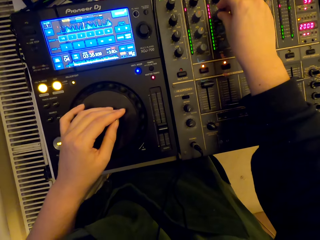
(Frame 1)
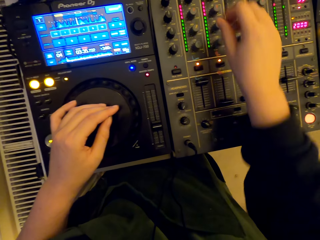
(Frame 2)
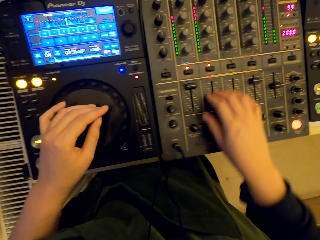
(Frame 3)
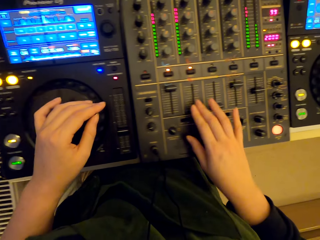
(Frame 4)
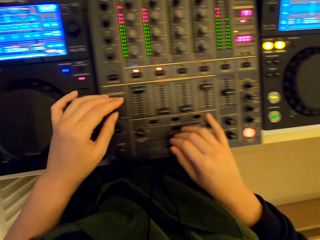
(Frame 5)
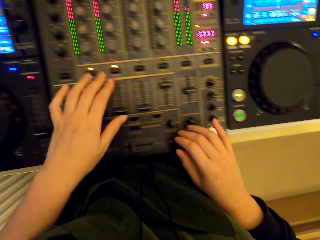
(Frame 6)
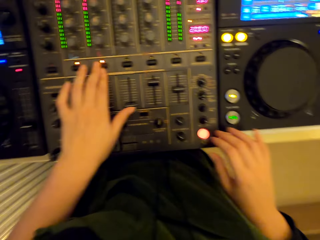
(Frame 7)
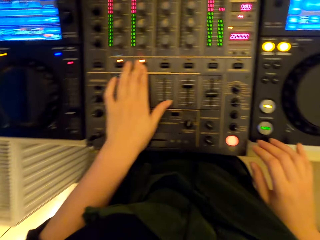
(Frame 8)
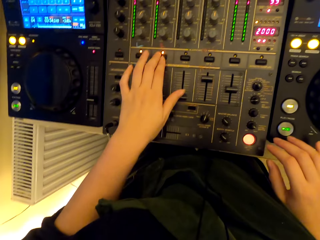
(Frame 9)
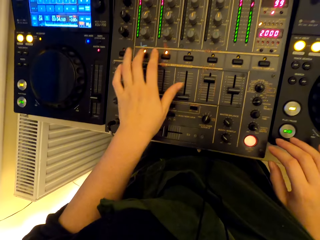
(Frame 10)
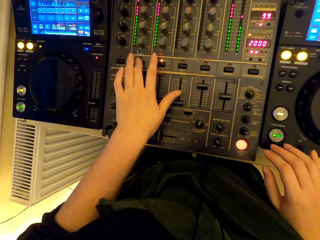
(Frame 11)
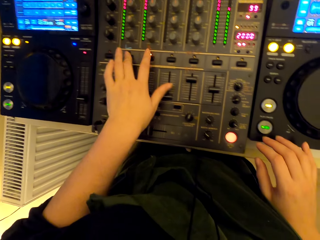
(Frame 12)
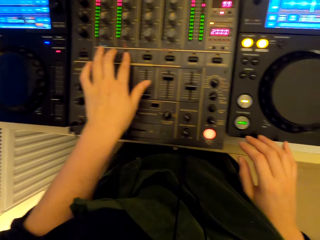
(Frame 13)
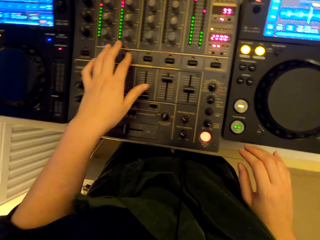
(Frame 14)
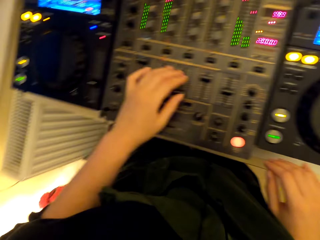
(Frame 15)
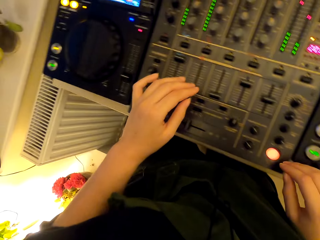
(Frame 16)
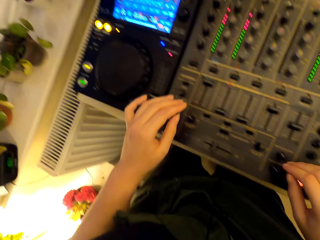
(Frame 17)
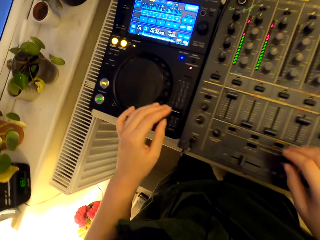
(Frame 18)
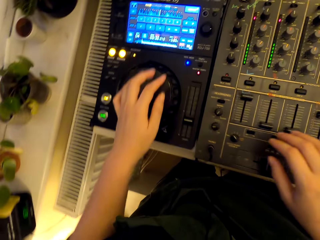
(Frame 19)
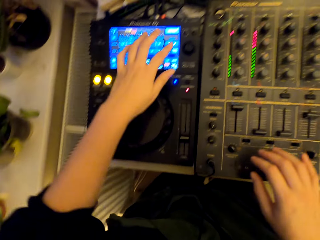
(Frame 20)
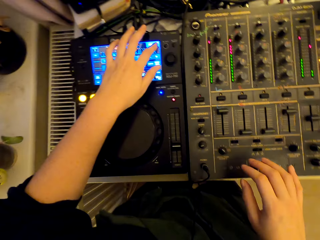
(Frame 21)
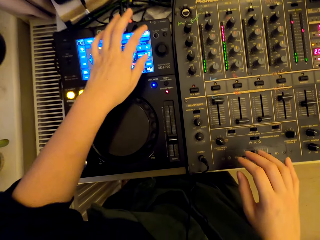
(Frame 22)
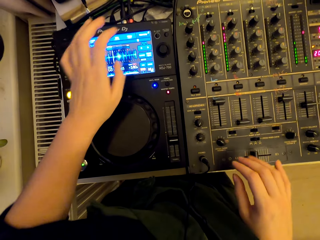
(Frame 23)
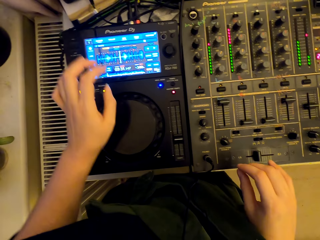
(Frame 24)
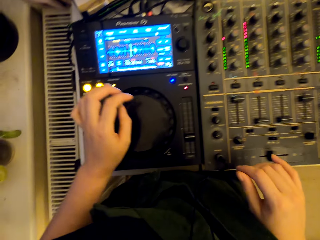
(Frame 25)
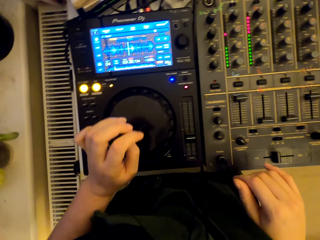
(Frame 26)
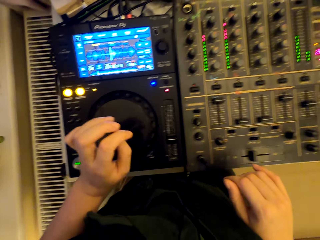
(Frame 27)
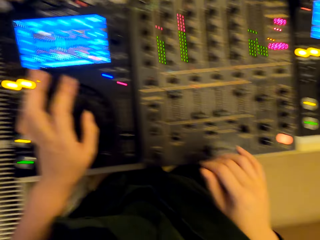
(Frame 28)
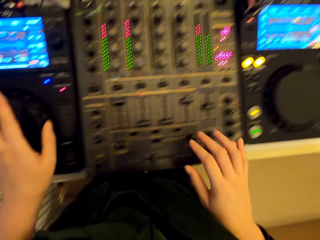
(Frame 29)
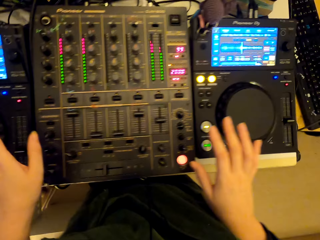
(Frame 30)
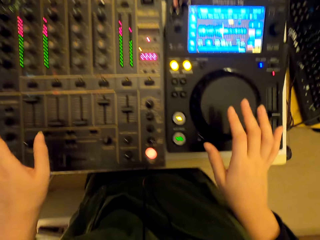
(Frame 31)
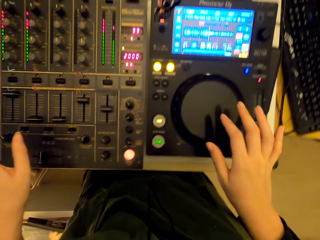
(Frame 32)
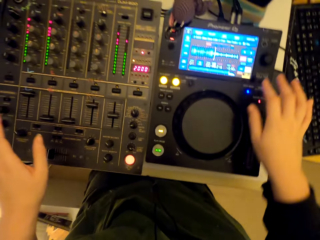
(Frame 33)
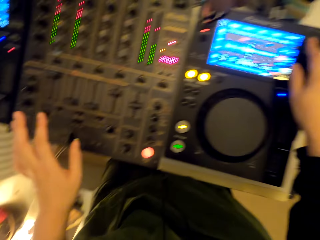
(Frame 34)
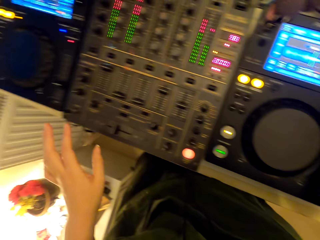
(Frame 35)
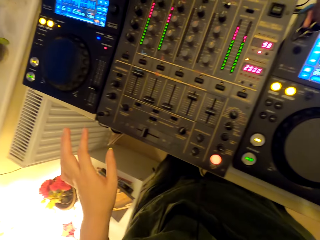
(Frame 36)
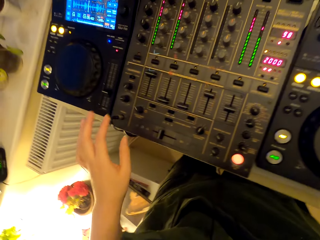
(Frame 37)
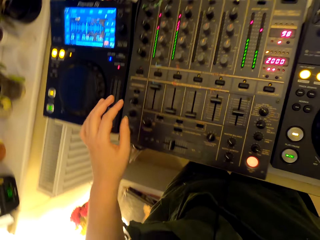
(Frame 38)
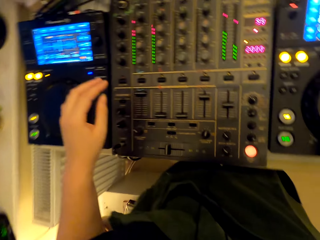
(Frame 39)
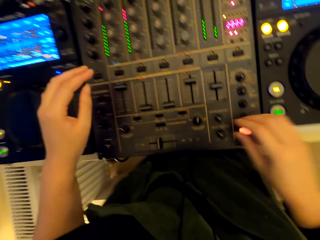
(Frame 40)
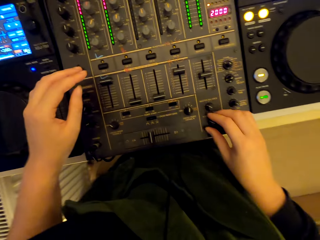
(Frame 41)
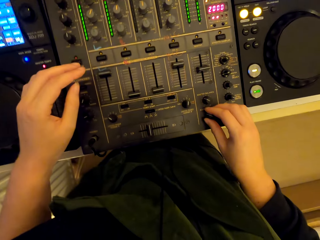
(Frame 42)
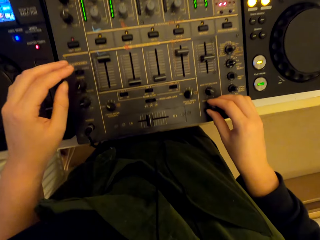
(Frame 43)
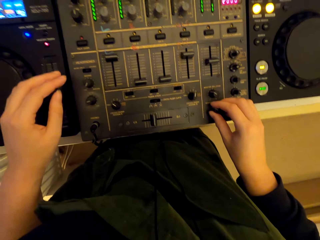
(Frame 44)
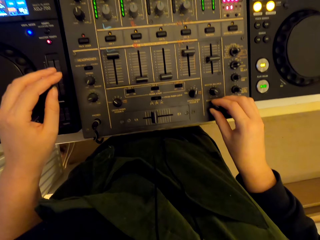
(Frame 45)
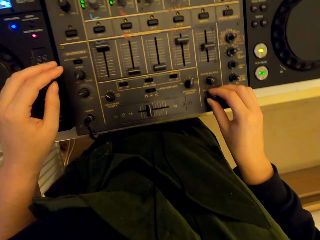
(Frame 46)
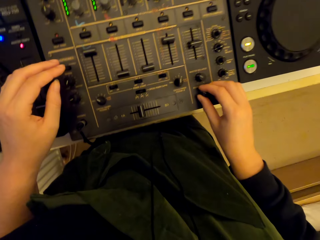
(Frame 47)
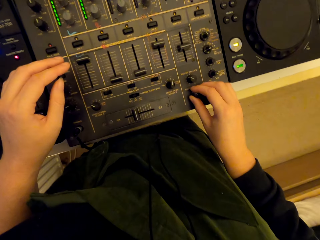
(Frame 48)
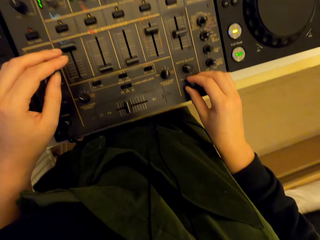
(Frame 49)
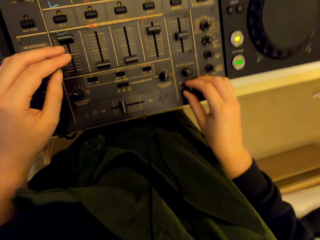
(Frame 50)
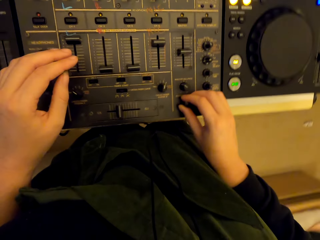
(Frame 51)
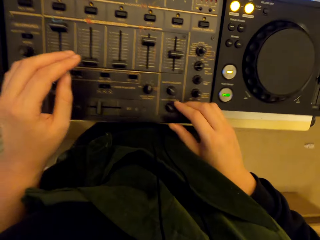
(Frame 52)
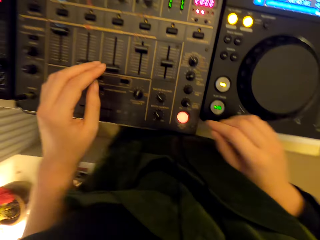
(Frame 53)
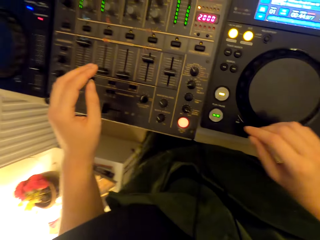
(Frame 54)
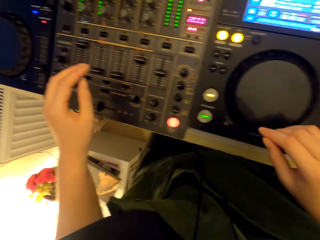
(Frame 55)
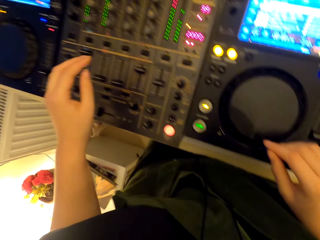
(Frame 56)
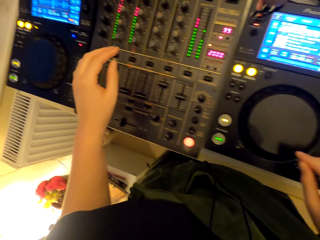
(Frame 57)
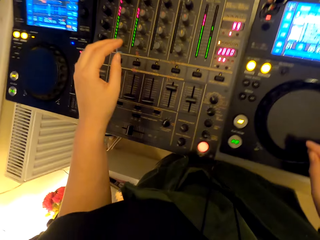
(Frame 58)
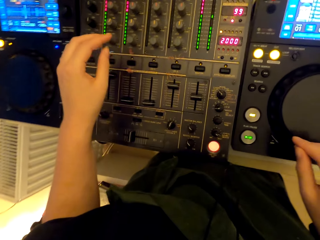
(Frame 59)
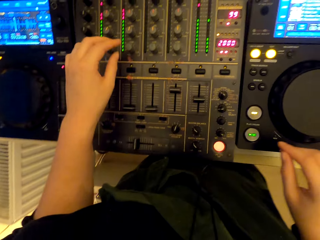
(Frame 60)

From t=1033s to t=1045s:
The camera wearer adjusts the pitch slider. They press the button. They touch the screen. They spin the jog wheel. They turn the knobs.

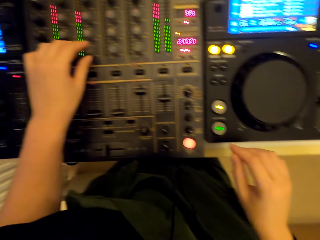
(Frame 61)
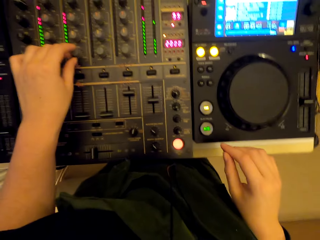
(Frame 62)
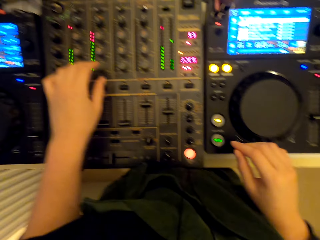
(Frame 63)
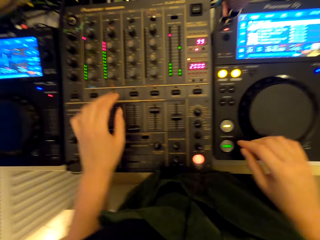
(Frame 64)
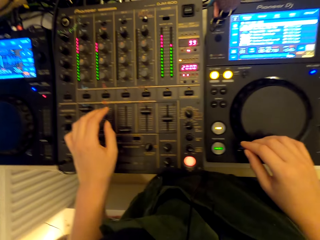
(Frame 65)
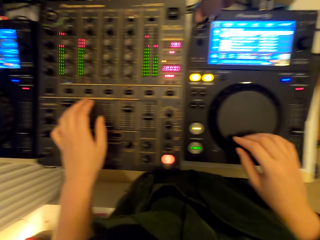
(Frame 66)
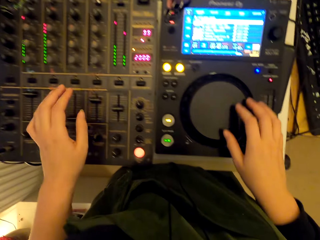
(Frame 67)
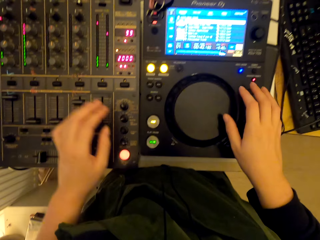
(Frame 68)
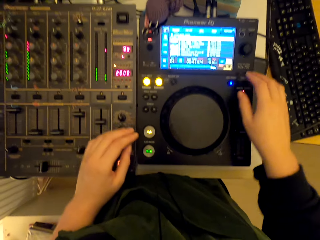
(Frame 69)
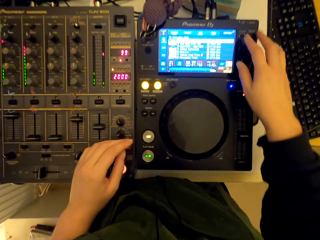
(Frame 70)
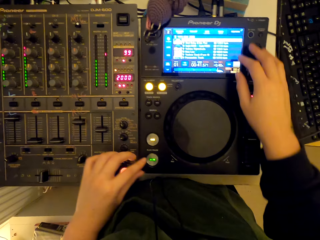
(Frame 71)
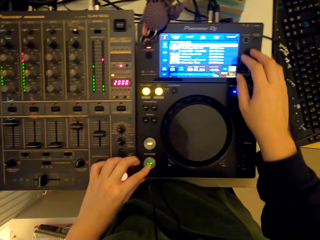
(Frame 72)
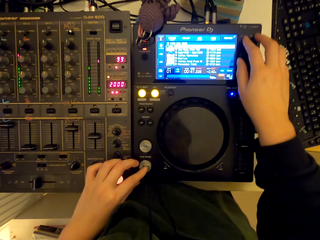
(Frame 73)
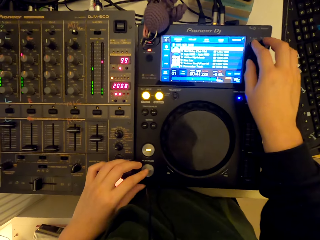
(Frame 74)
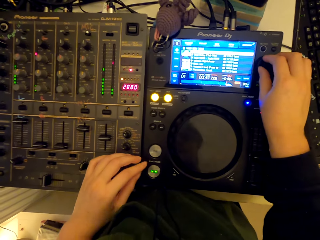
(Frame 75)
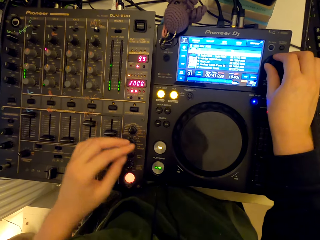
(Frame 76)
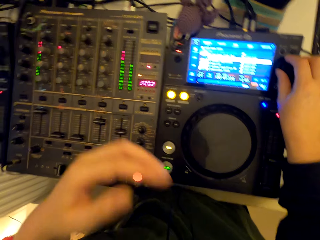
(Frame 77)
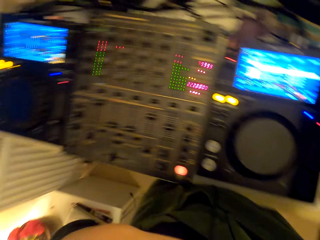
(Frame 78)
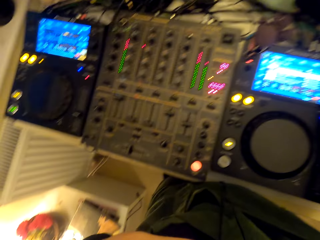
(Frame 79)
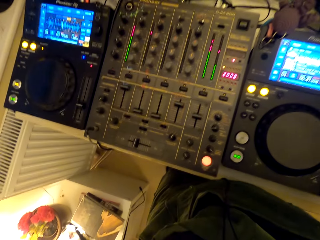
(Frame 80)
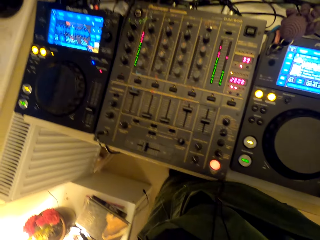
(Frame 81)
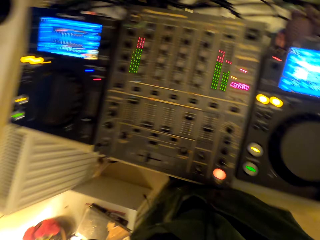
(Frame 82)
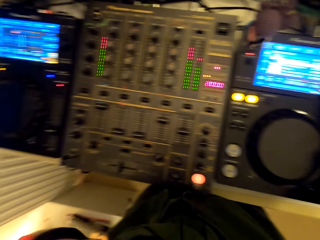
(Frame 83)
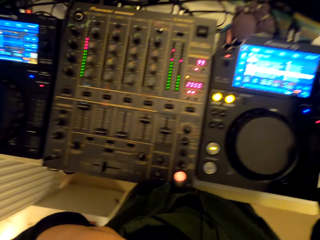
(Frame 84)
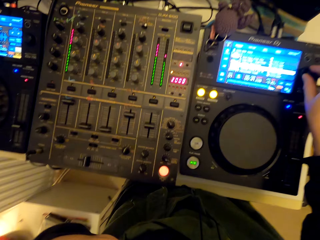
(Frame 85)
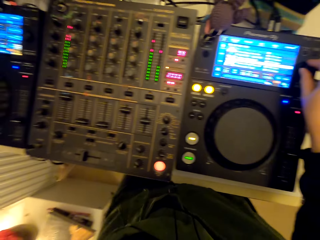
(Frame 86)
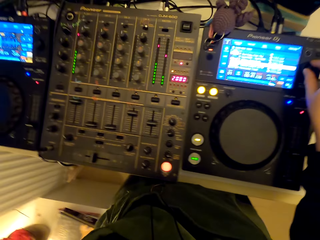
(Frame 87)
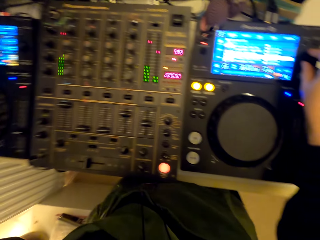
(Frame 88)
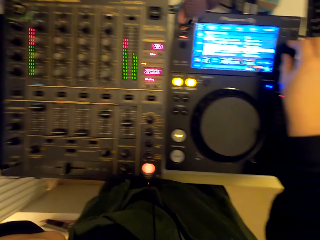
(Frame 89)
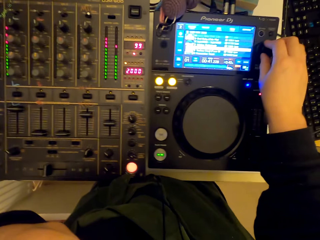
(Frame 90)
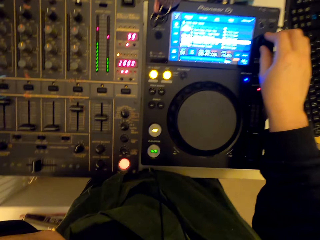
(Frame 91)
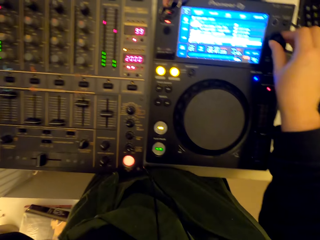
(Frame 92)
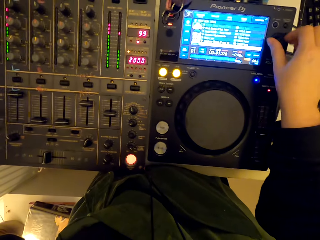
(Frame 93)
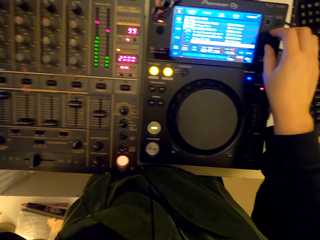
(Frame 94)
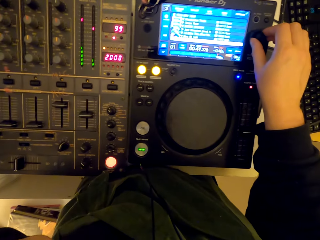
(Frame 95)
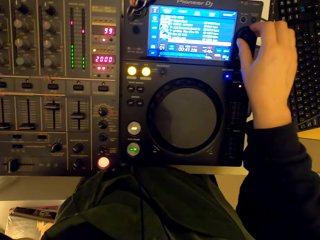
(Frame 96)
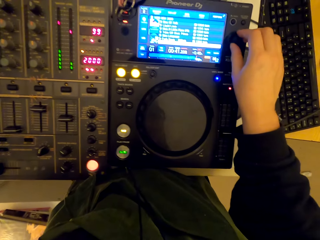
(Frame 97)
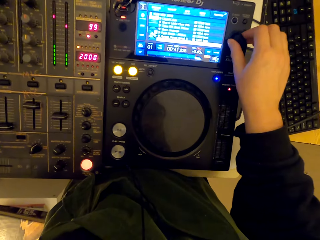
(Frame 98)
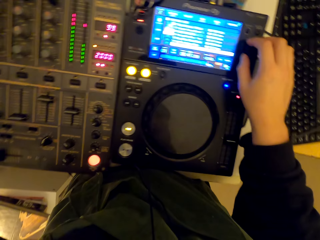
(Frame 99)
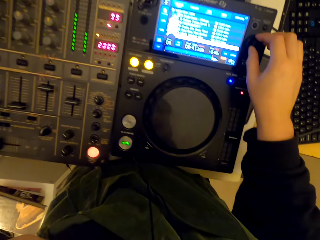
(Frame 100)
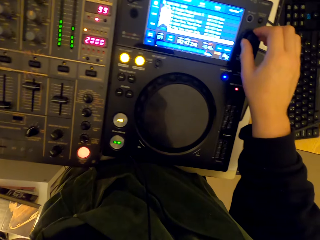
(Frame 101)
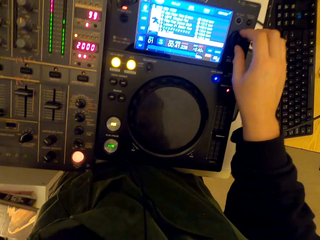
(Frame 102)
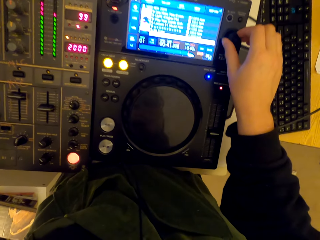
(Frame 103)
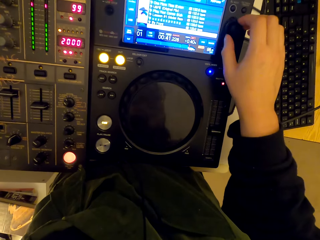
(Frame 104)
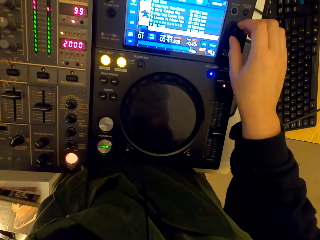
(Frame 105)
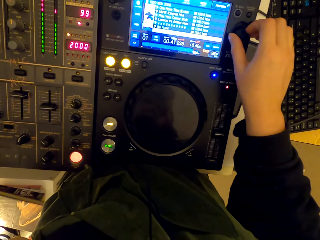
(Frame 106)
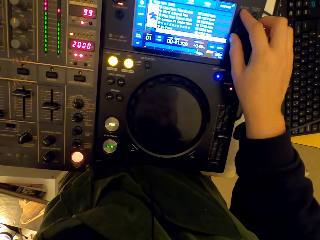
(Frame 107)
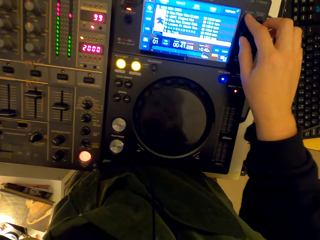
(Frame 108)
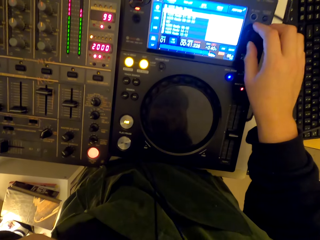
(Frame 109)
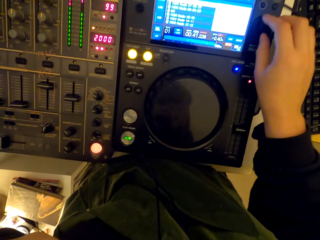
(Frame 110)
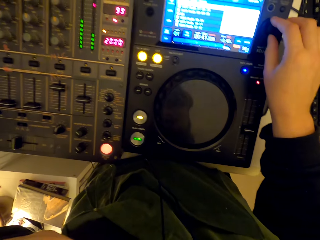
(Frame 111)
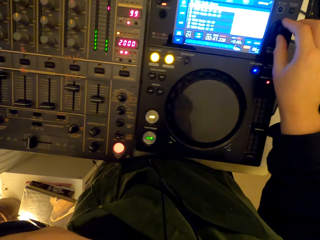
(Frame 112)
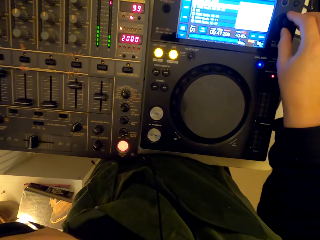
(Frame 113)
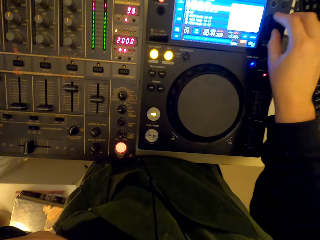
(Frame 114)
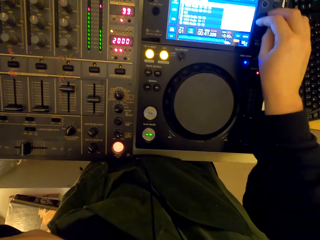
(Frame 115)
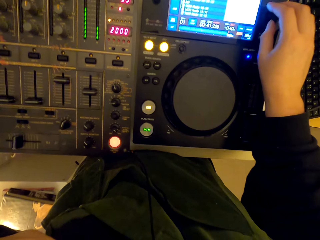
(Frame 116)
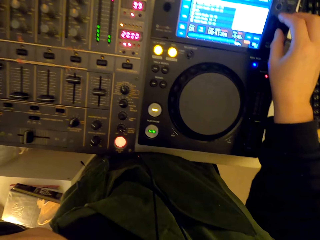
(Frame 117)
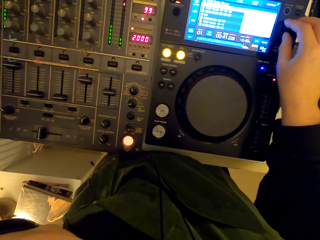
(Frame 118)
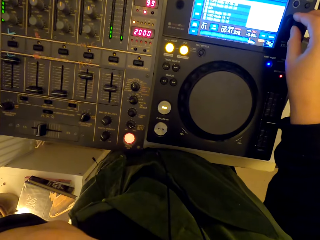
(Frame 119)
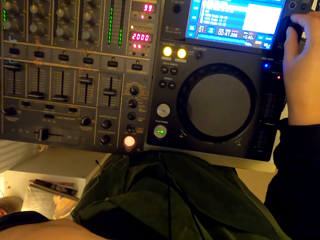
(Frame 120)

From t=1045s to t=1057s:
The camera wearer presses the button. They turn the knobs.
